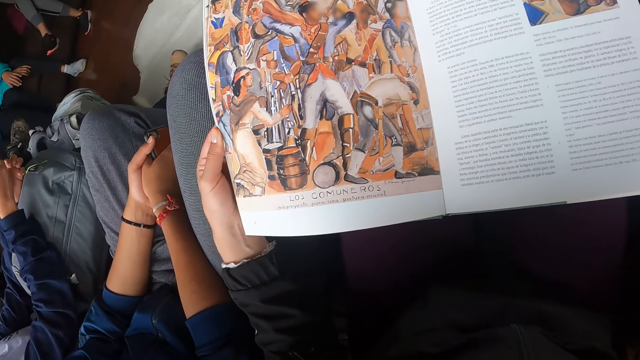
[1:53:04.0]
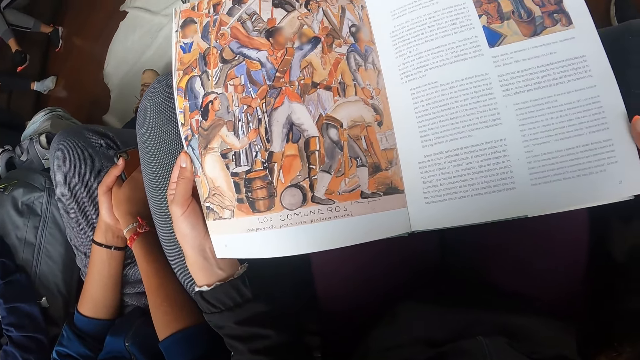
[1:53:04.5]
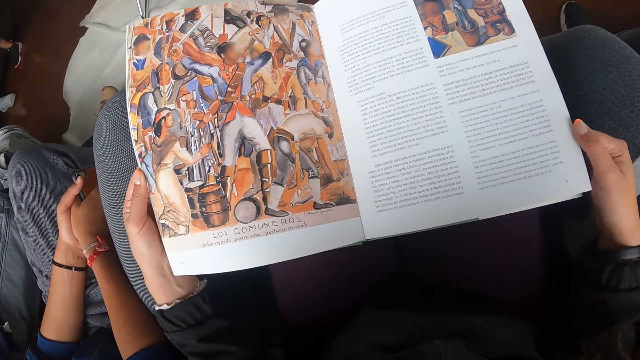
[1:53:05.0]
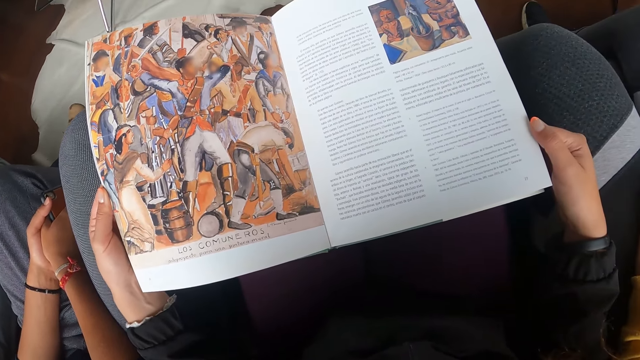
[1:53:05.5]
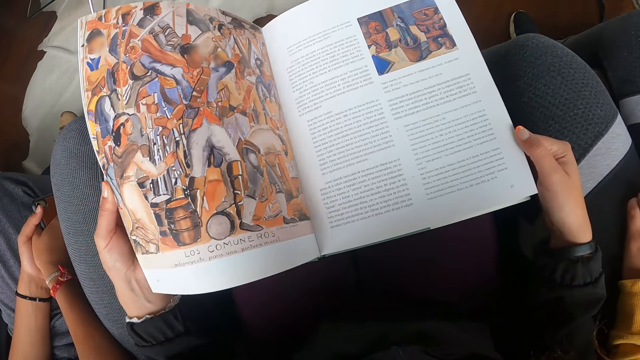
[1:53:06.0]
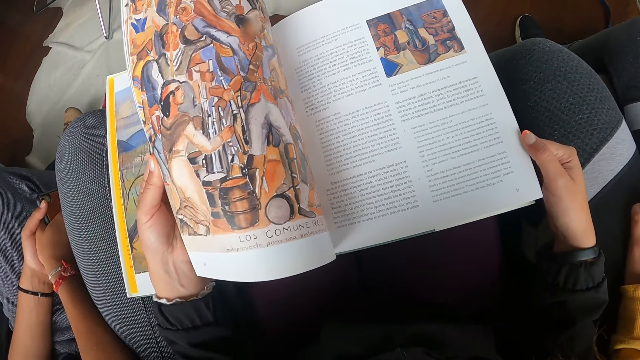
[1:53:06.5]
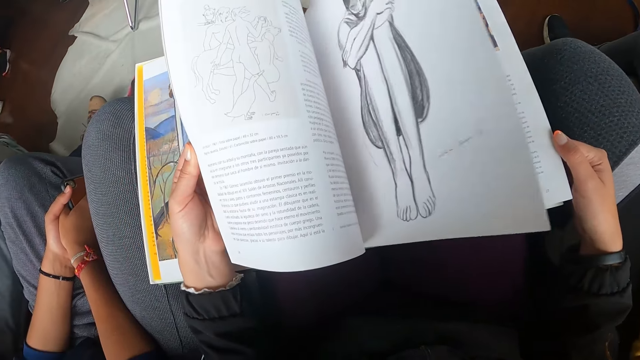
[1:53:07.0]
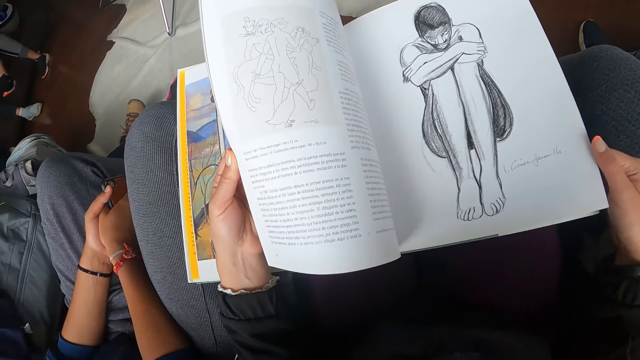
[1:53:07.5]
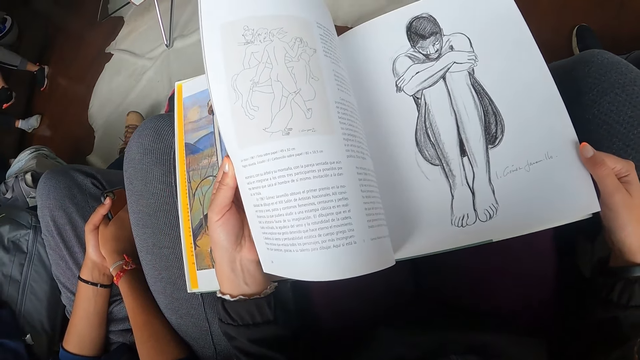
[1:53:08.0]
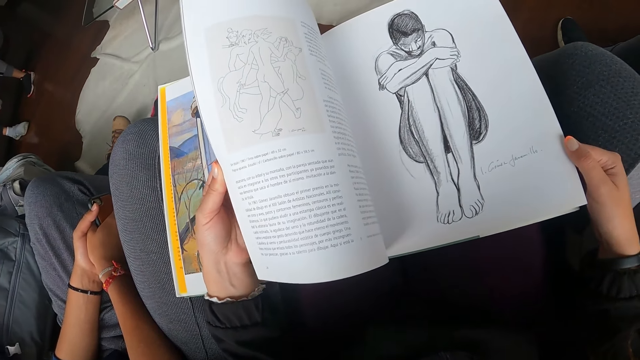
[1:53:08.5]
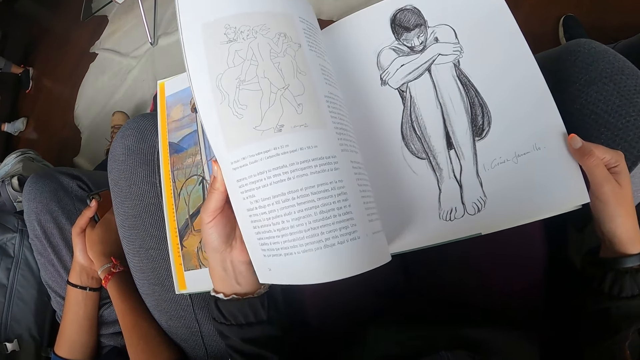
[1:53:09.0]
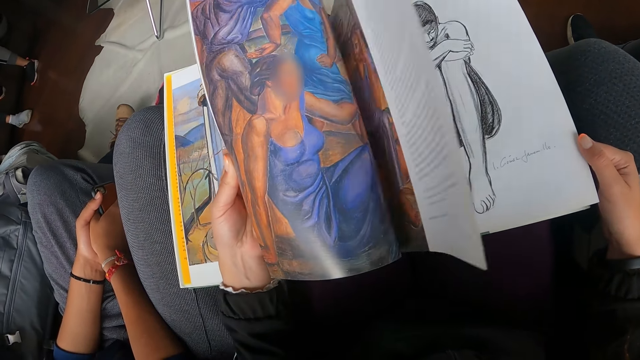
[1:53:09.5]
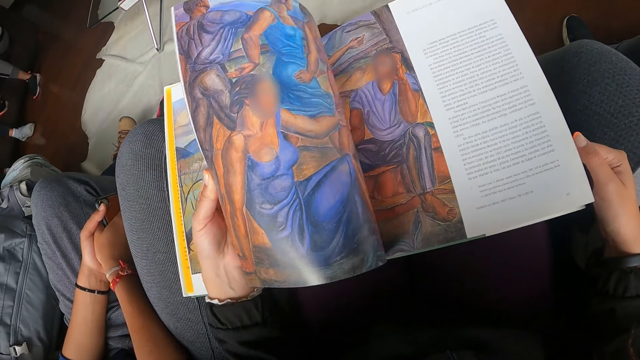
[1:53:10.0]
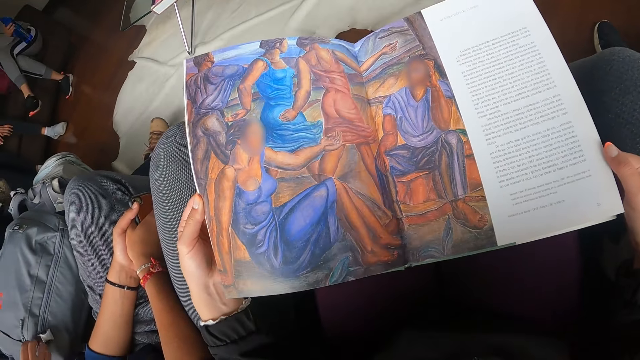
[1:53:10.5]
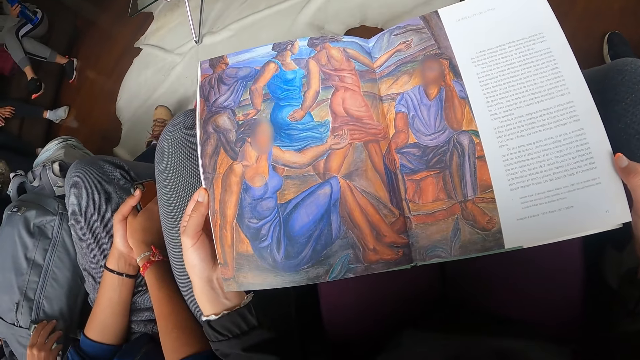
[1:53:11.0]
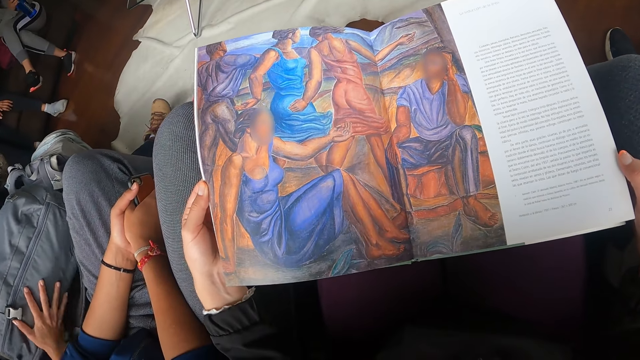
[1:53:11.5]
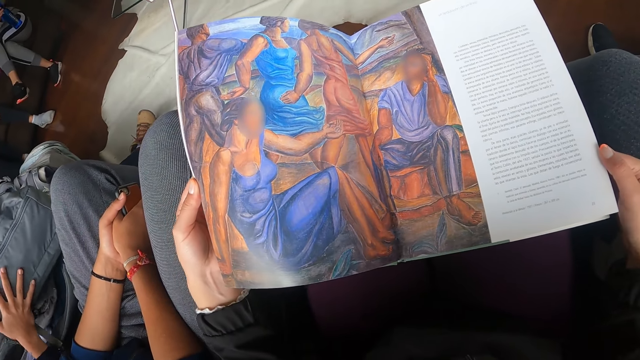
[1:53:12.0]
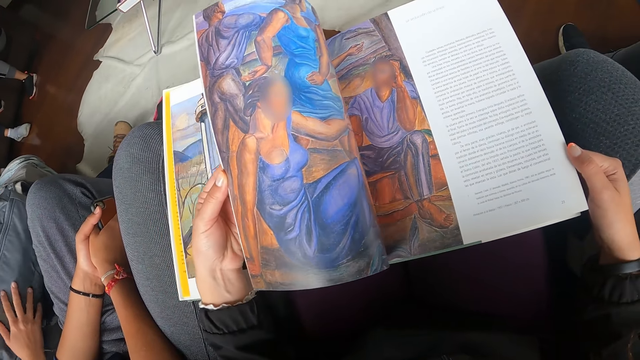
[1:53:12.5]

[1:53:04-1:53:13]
The camera wearer flips a page of the magazine with her left hand. She flips a page of the magazine with her left hand again. The woman adjusts the bag with her right hand.

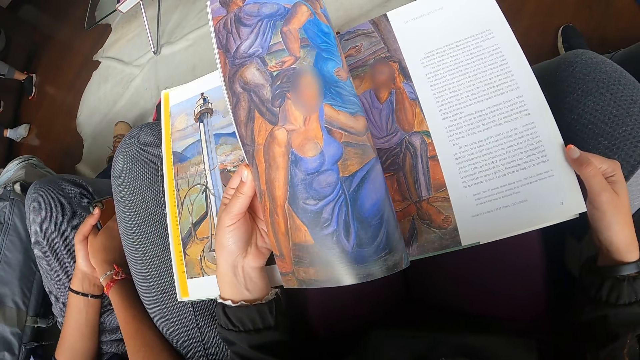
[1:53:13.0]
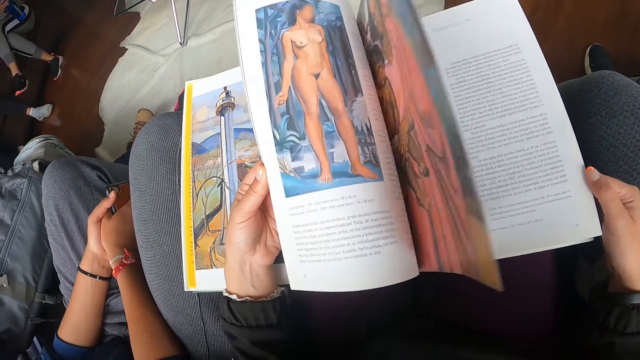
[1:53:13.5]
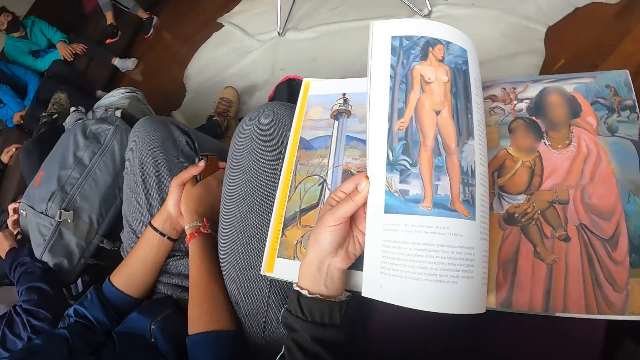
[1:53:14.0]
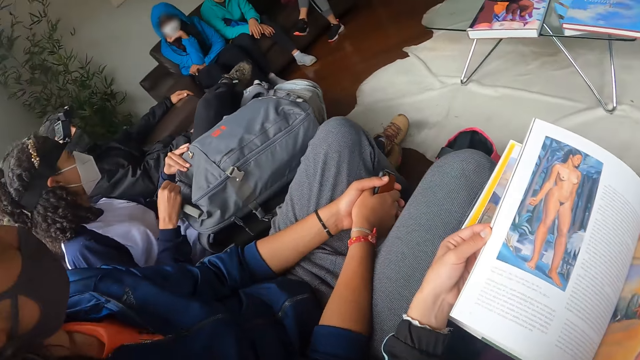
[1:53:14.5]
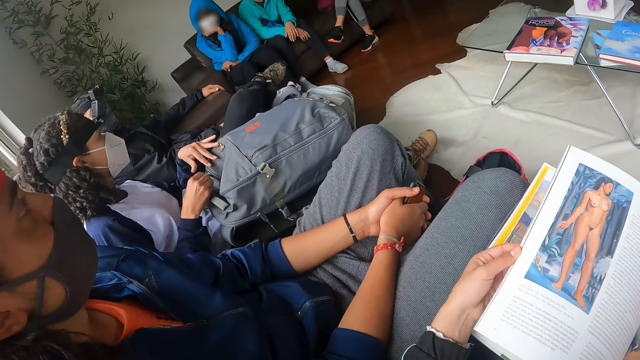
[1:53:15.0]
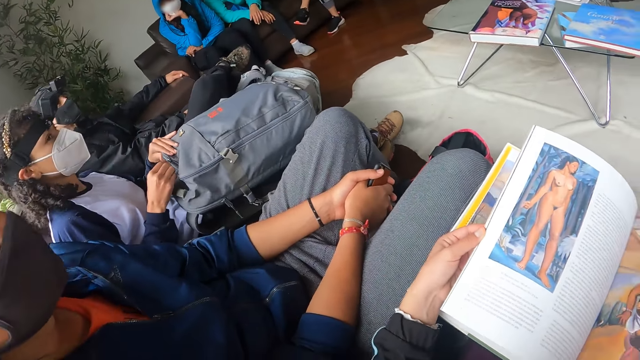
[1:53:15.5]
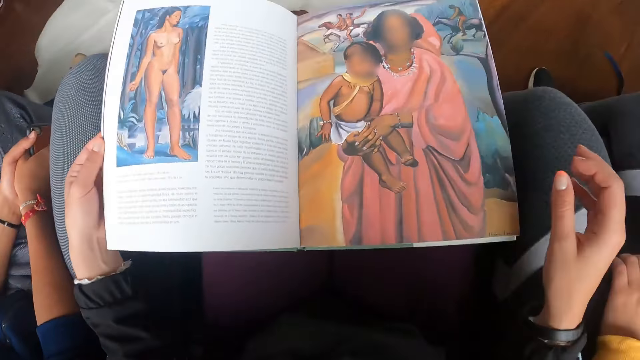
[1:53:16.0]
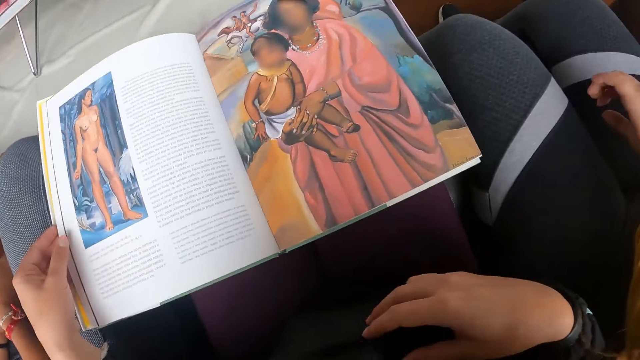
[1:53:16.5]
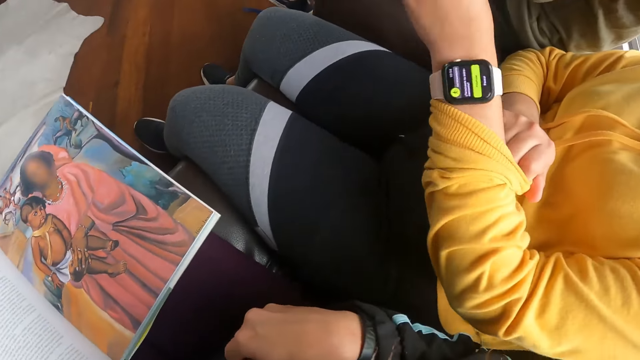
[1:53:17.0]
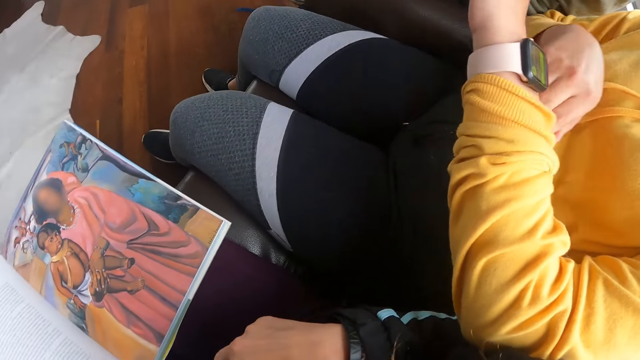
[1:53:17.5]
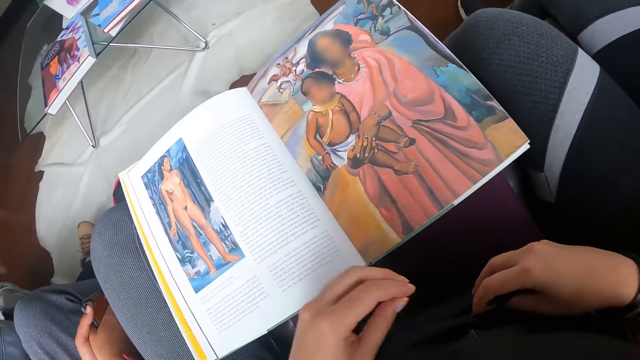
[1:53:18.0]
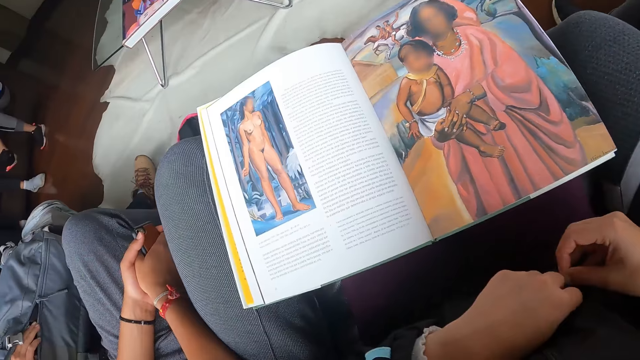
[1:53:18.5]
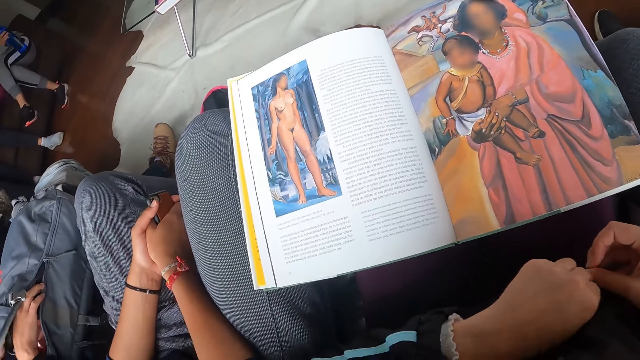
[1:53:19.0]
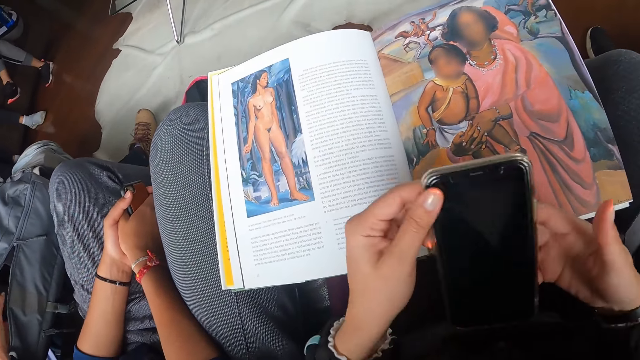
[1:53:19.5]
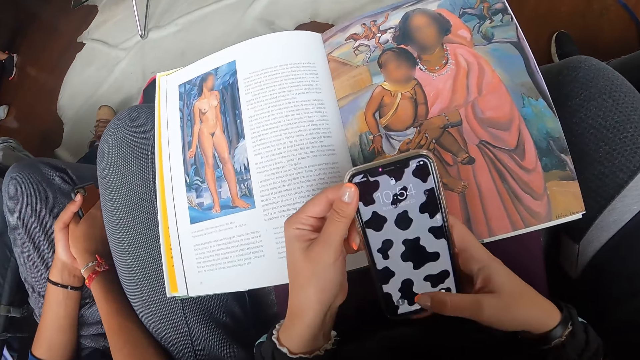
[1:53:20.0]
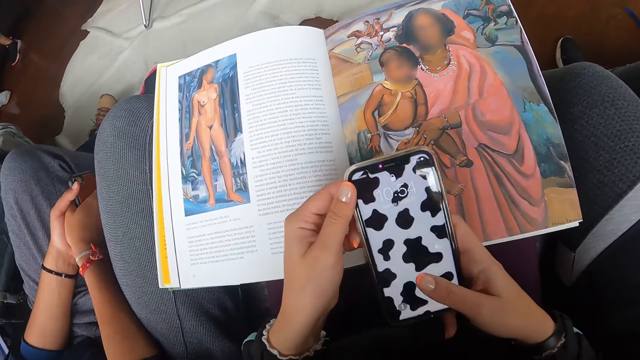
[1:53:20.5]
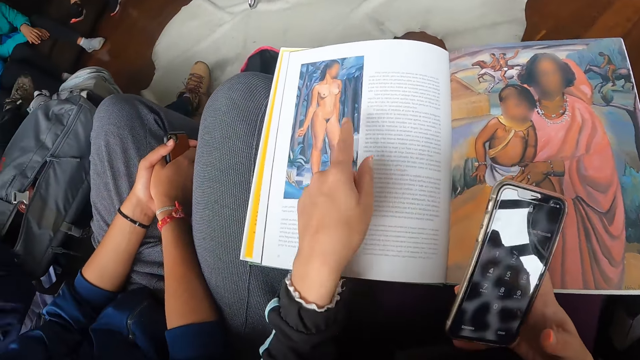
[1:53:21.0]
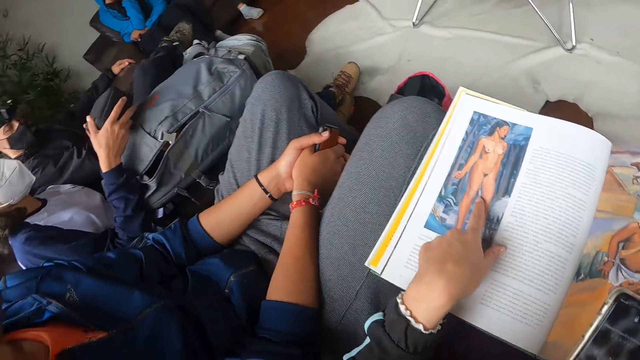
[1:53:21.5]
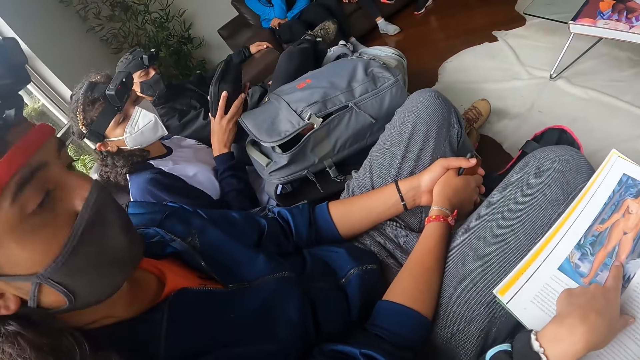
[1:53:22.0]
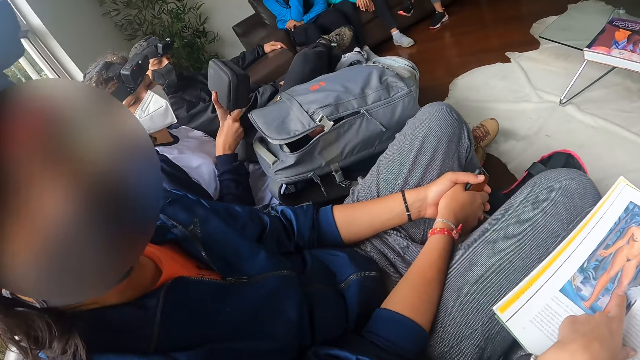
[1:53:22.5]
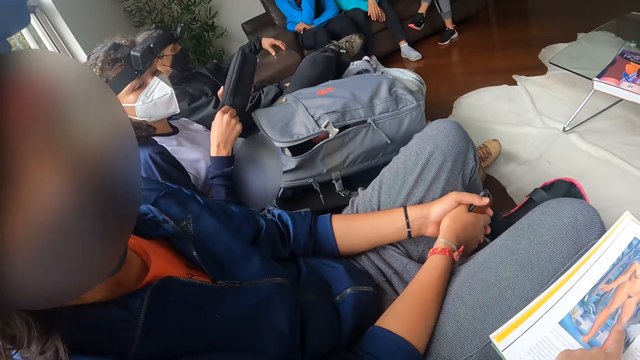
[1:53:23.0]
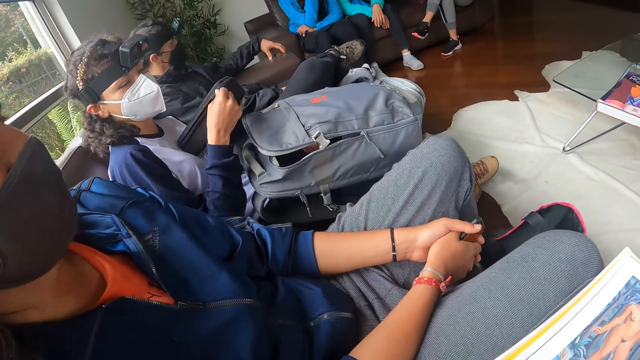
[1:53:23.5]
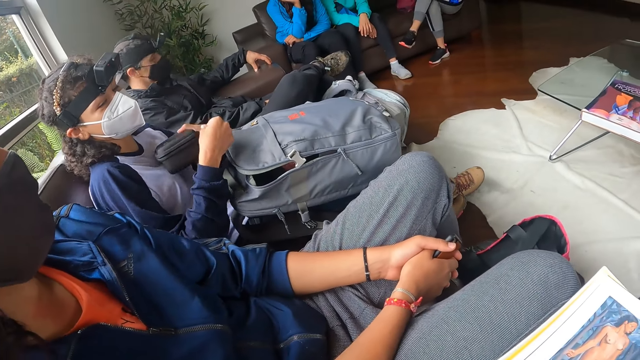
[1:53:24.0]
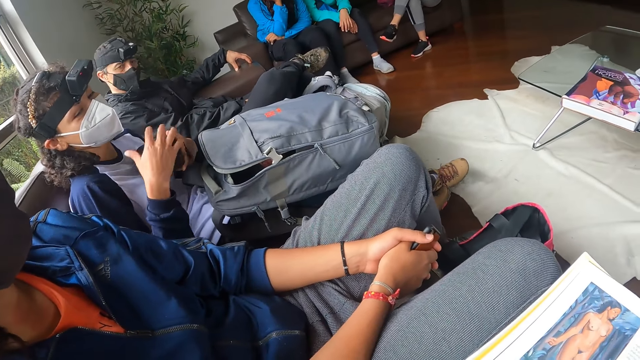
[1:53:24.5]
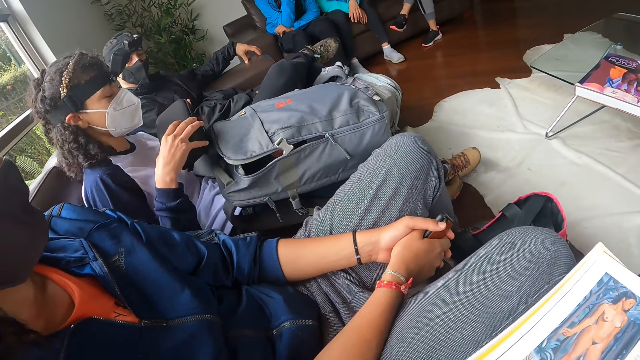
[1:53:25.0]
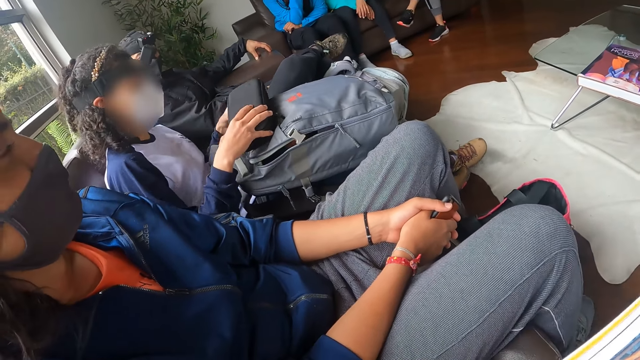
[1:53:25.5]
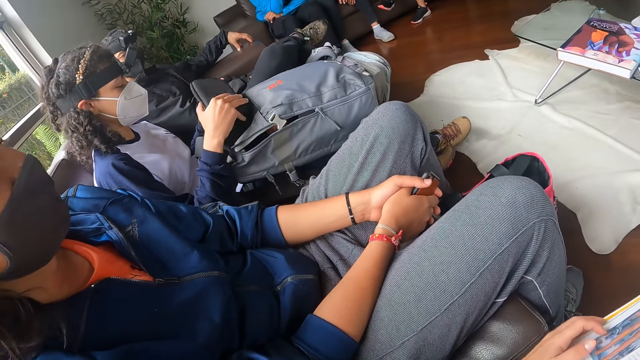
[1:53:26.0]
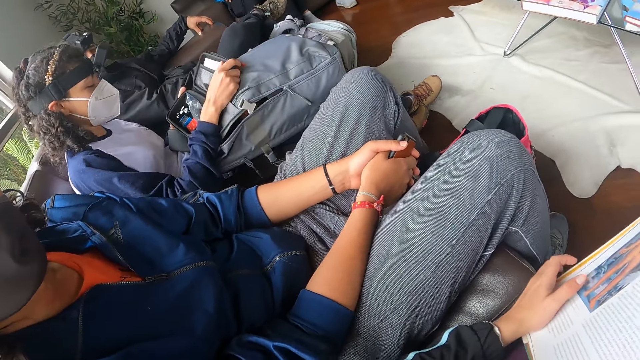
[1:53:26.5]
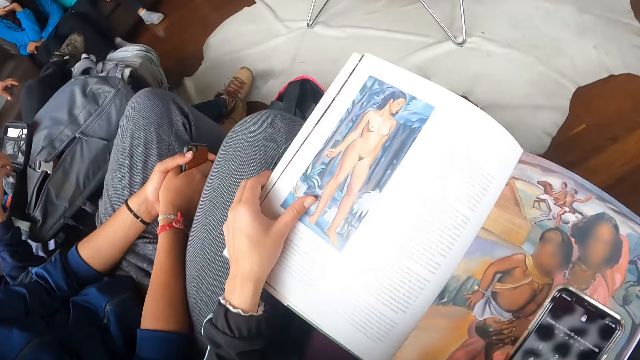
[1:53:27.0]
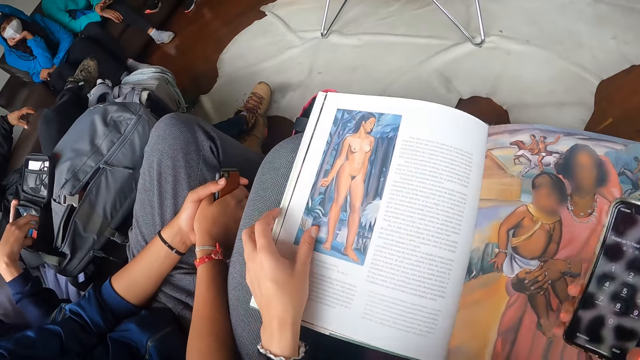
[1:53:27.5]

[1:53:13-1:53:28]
The camera wearer flips a page of the magazine with her left hand. The woman unzips the bag with her right hand. Another woman checks a wrist watch on her left wrist. The camera wearer reads the book. She brings out a phone from her pocket with her left hand. She operates the phone with her right hand. She touches the magazine with her left hand. The first woman holds a purse with both hands. The camera wearer looks around. The first woman unzips the purse with her right hand, places the purse on the bag with both hands, and opens the purse with her right hand.
